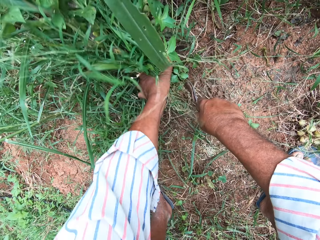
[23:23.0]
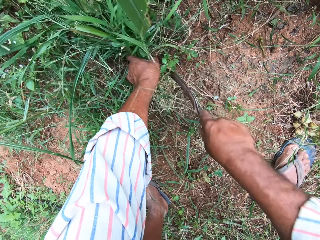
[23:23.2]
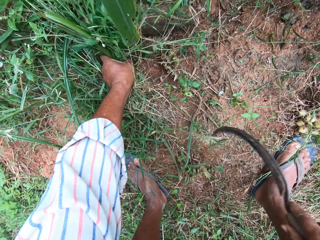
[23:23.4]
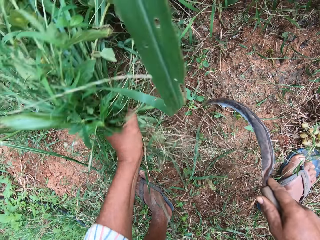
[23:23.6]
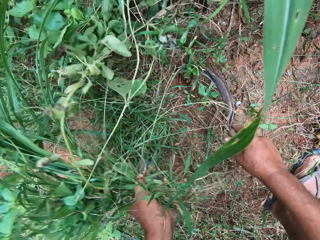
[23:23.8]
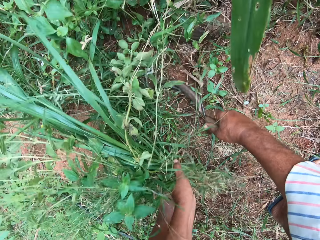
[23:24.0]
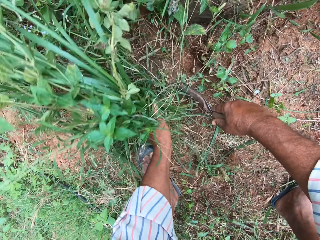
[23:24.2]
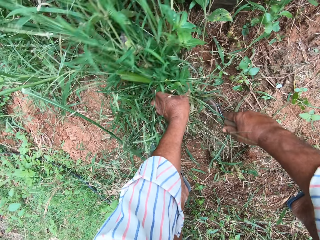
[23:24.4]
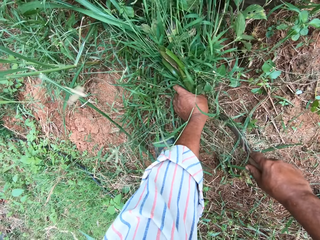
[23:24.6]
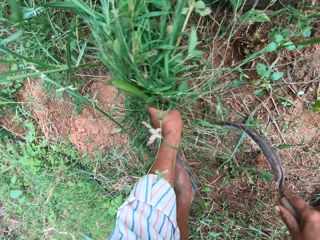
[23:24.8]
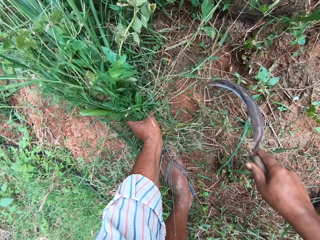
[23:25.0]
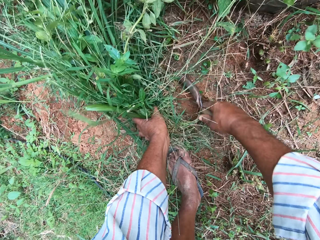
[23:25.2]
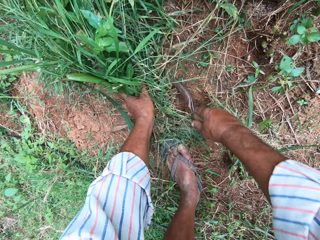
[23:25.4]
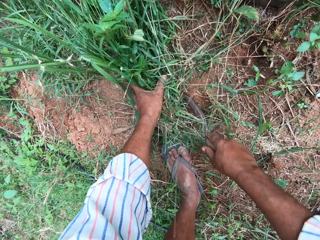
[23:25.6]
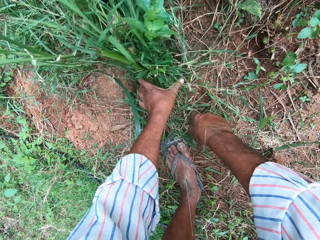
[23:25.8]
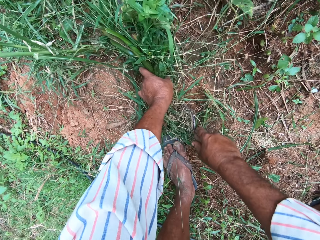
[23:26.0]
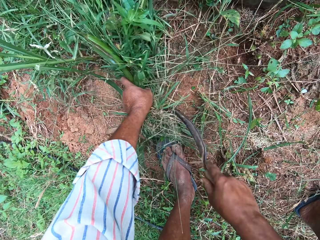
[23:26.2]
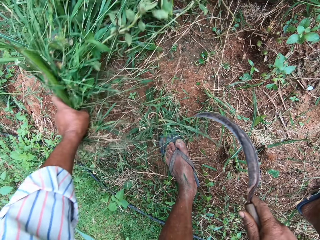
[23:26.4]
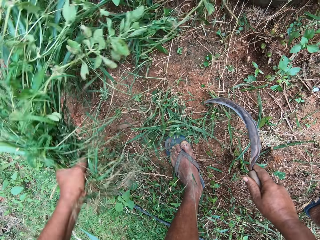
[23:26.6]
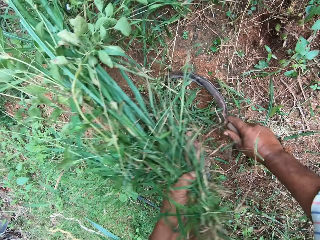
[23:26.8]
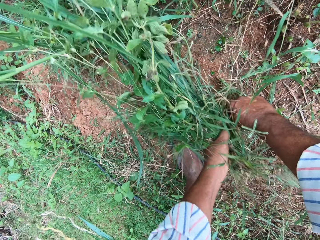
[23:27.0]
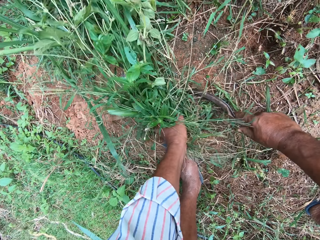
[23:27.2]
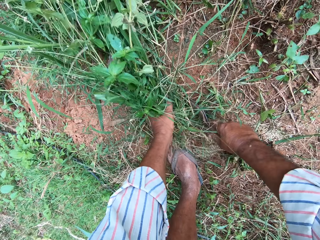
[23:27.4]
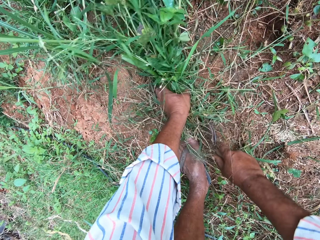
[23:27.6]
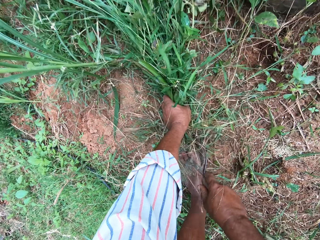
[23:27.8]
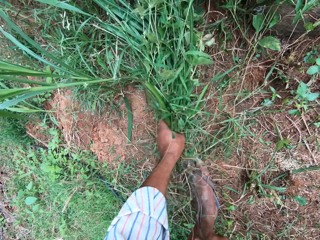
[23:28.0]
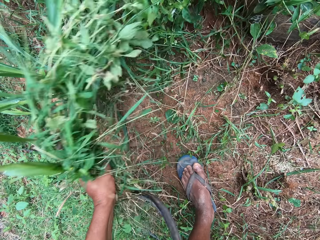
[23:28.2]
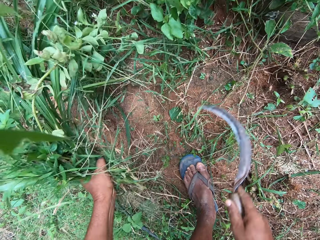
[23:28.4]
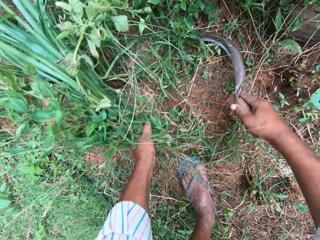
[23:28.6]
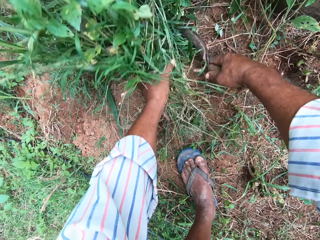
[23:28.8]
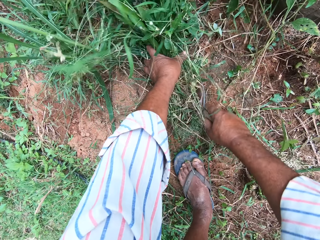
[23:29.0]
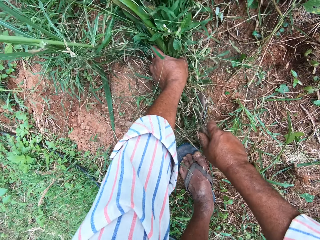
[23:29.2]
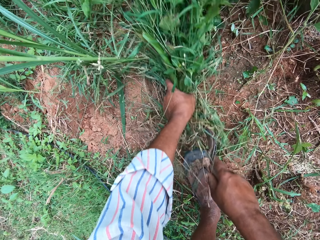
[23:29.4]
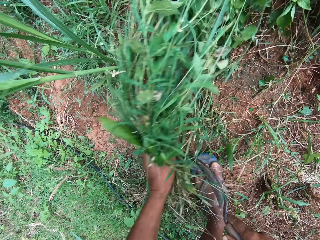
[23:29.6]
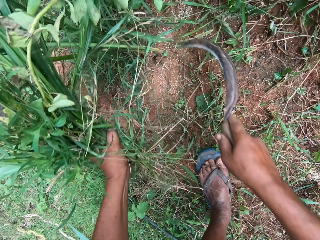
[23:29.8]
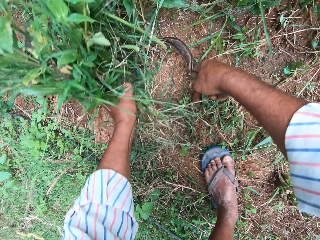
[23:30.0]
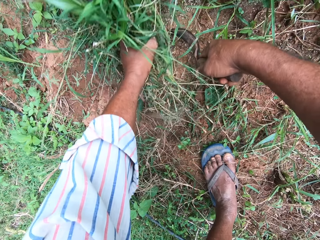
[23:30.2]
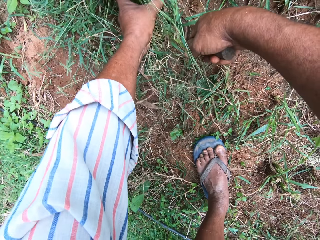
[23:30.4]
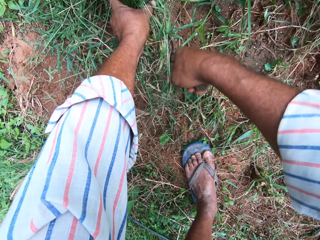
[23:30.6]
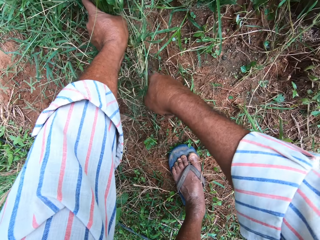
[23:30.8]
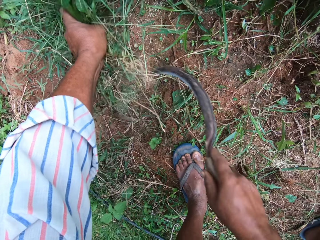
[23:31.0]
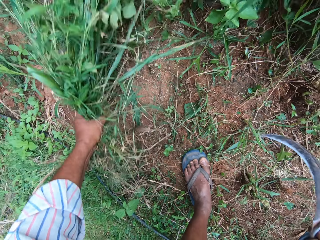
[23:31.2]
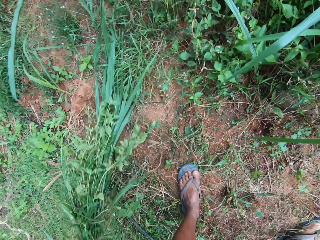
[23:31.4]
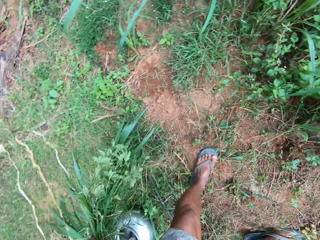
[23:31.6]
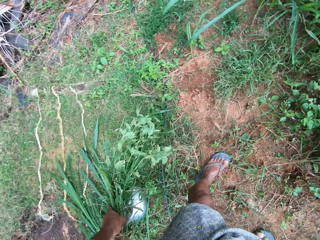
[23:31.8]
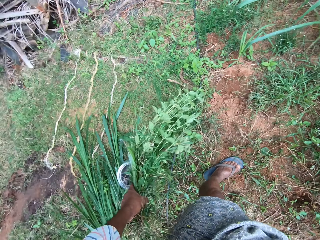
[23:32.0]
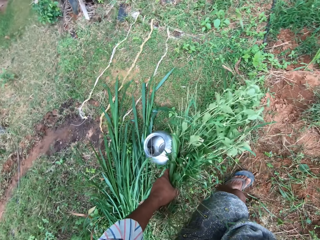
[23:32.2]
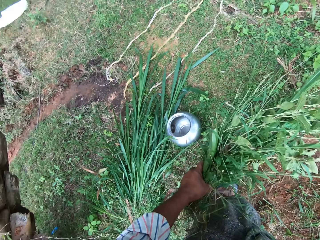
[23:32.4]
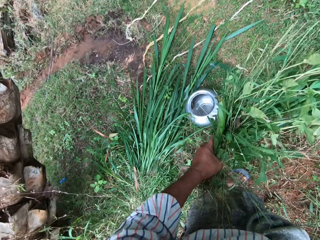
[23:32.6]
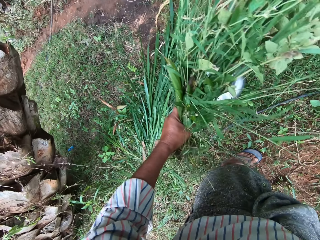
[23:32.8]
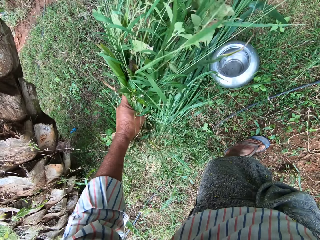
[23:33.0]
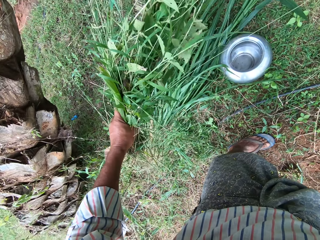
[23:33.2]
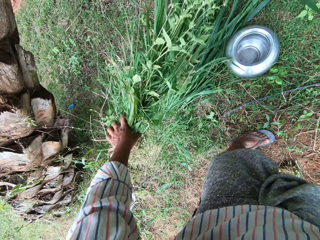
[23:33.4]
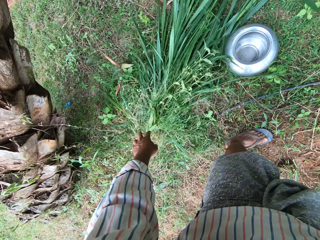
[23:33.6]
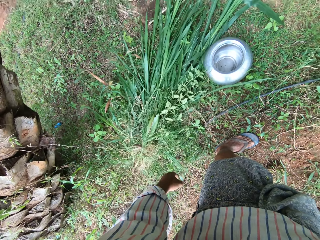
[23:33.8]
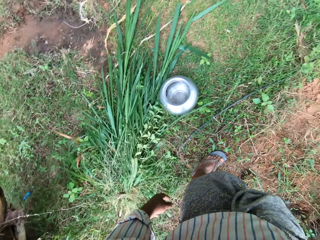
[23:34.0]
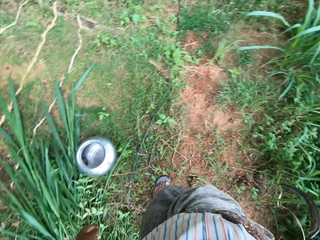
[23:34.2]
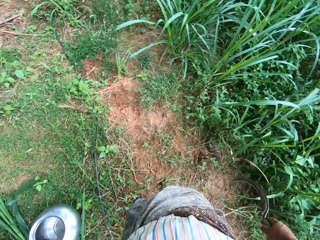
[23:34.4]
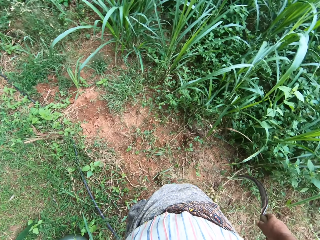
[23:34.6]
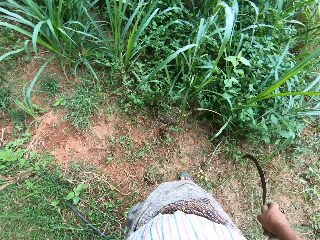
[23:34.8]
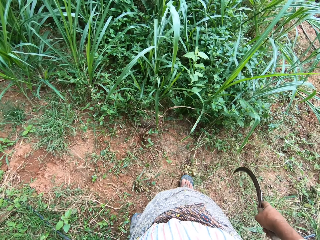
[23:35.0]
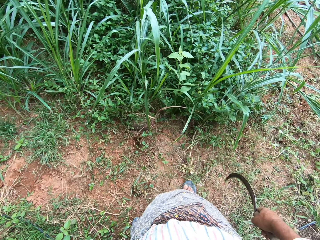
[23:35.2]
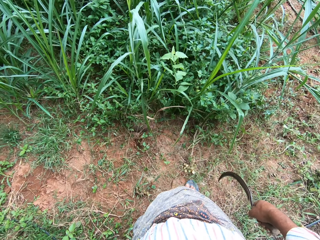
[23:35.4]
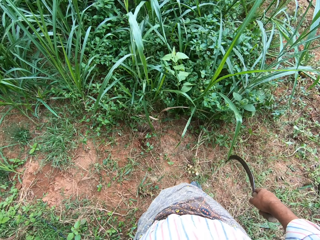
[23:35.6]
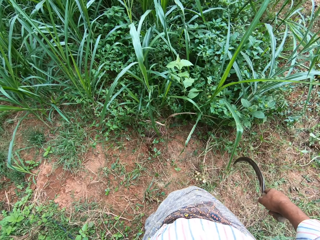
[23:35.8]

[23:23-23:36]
The camera wearer cuts grasses. They cut the grasses repeatedly. They drop the grass on the ground.

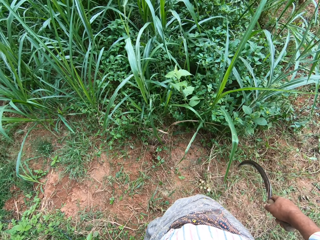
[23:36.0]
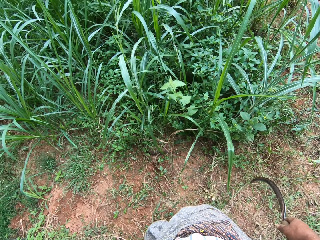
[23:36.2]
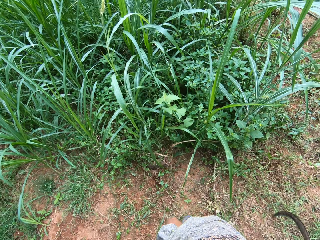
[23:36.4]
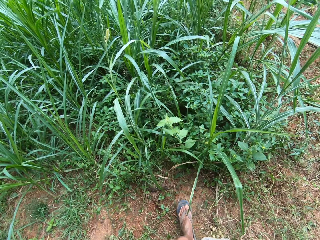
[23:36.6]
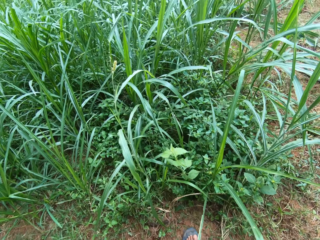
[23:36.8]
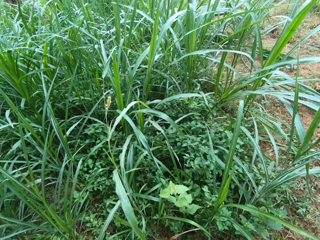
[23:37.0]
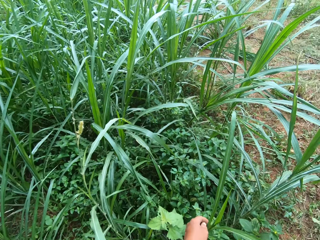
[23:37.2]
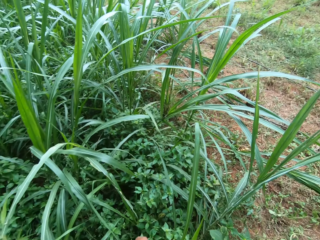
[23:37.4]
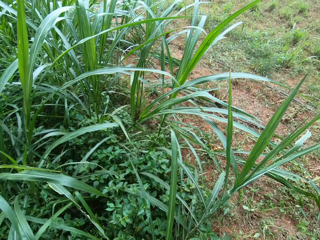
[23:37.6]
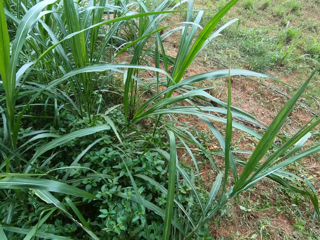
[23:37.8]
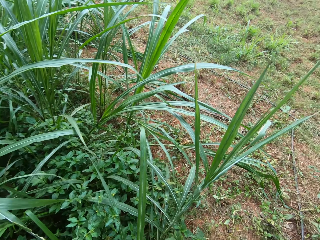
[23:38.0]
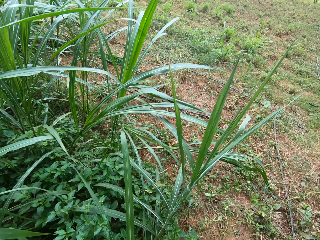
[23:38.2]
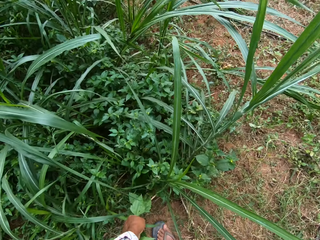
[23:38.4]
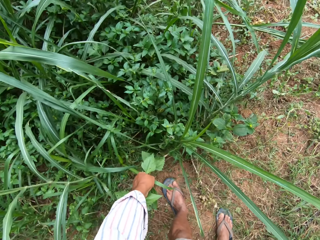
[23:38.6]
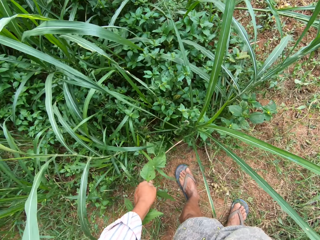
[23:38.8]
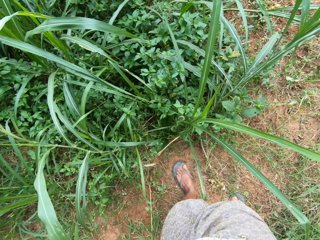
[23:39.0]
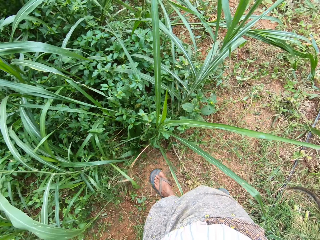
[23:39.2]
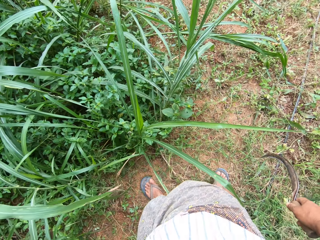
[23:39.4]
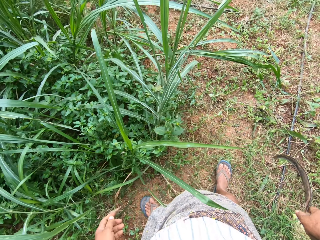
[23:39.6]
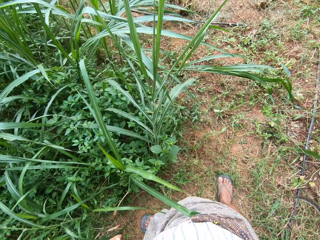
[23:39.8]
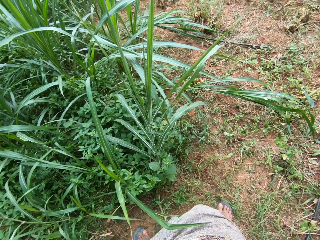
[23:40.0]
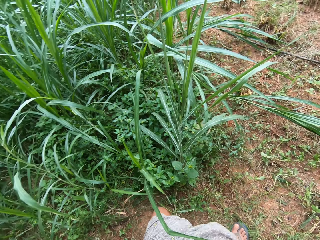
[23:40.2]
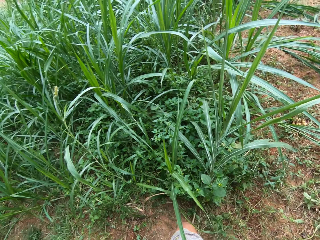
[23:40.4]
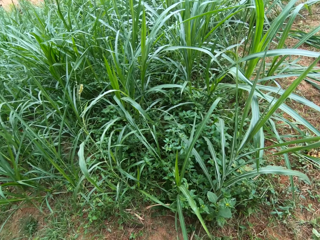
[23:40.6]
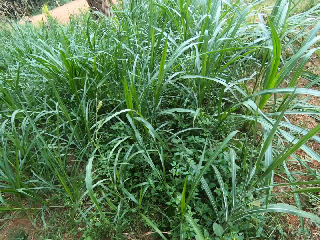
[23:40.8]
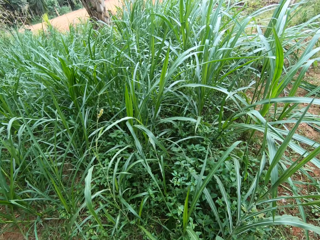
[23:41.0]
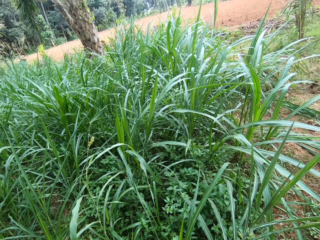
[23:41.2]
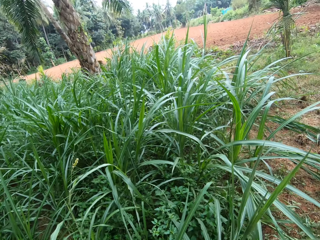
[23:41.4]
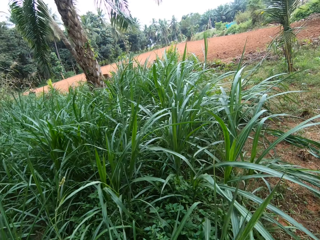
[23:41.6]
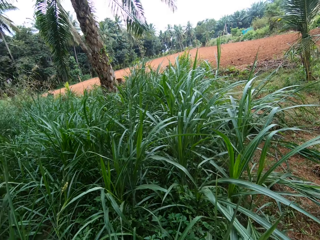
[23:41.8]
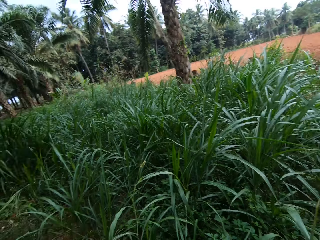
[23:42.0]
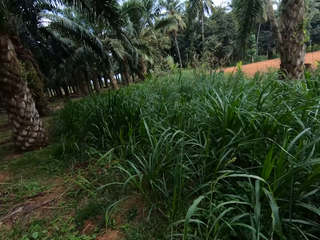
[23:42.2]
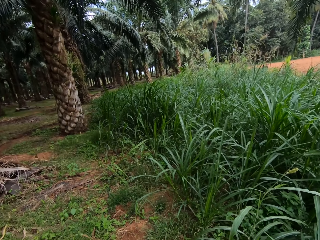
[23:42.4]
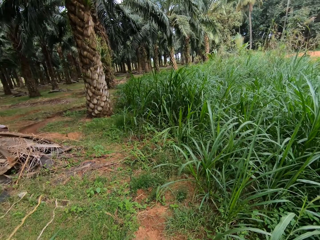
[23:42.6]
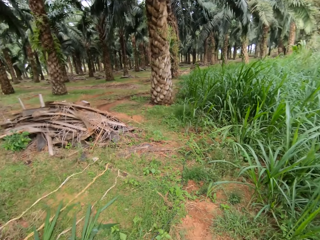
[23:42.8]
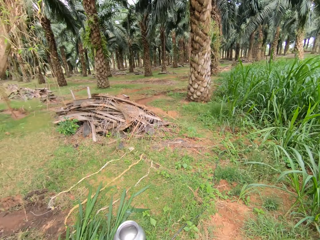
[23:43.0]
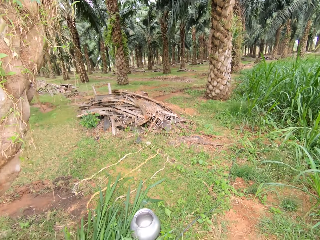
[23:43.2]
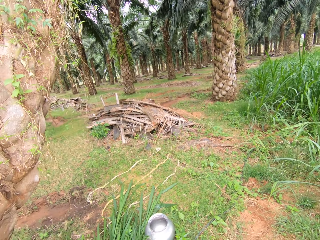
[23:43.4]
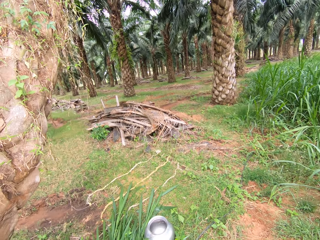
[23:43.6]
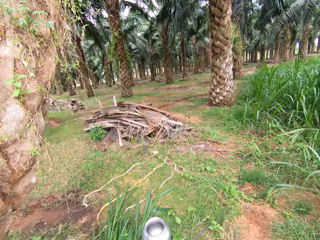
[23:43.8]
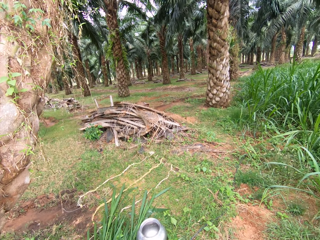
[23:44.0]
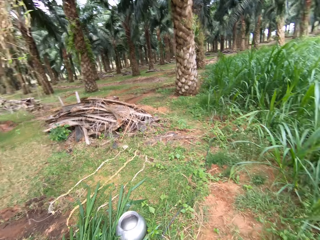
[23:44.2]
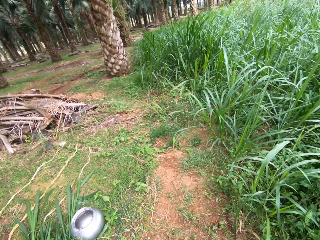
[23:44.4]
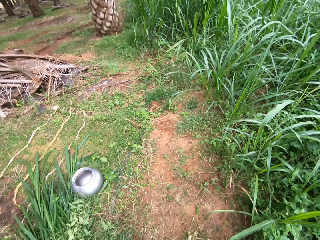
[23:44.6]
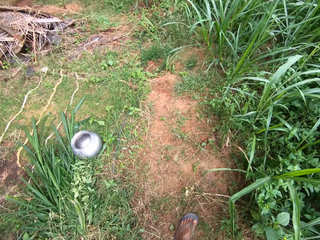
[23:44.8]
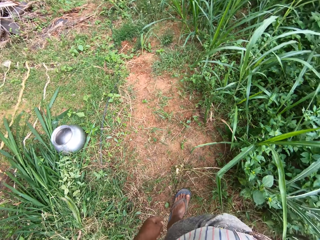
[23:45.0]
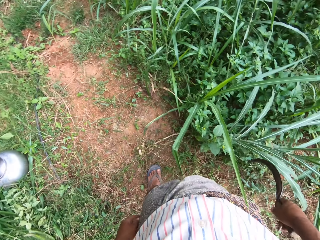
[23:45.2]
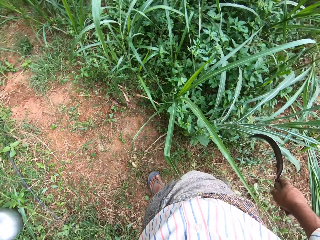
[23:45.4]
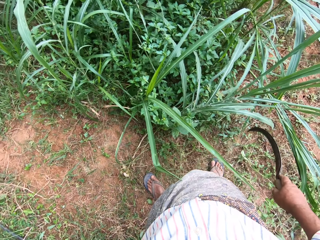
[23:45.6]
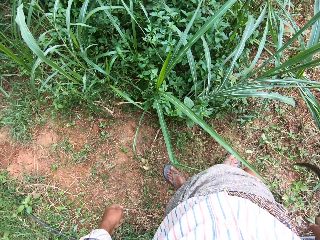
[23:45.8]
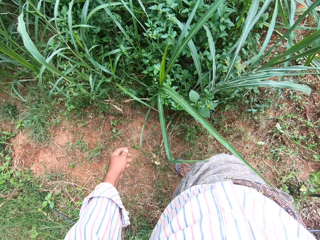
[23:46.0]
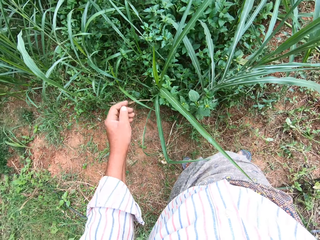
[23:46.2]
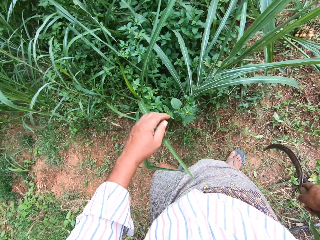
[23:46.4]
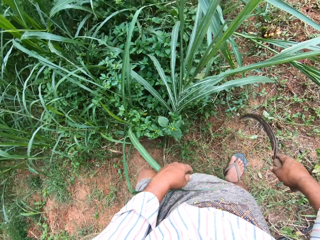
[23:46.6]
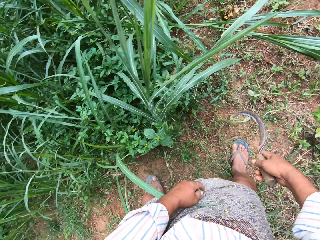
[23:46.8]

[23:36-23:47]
The camera wearer steps forward. They unhook a weed from the ground. They look around.
